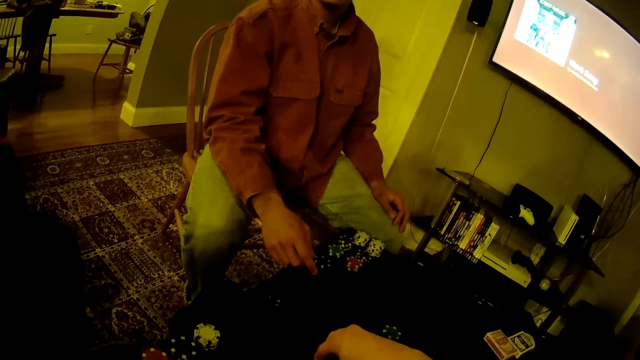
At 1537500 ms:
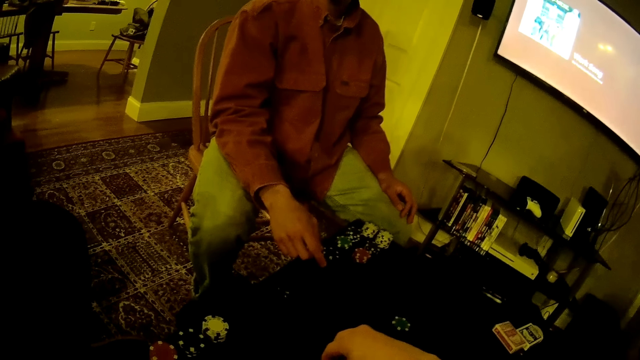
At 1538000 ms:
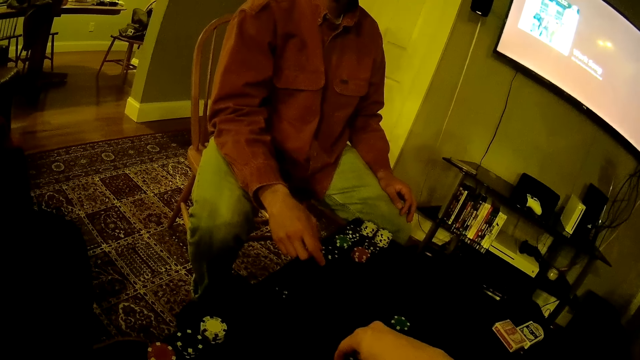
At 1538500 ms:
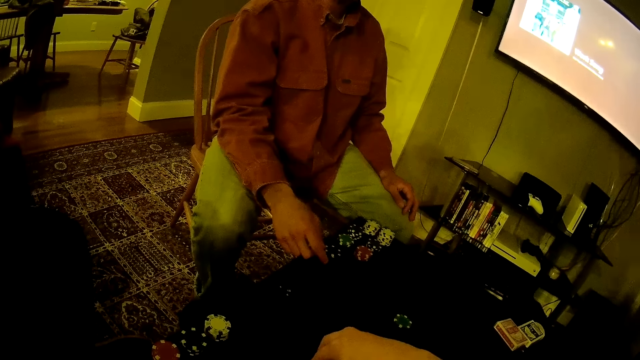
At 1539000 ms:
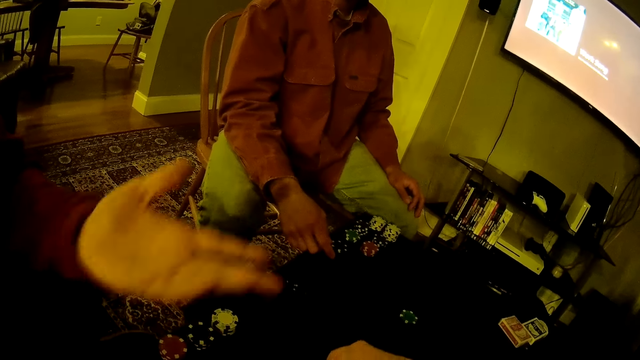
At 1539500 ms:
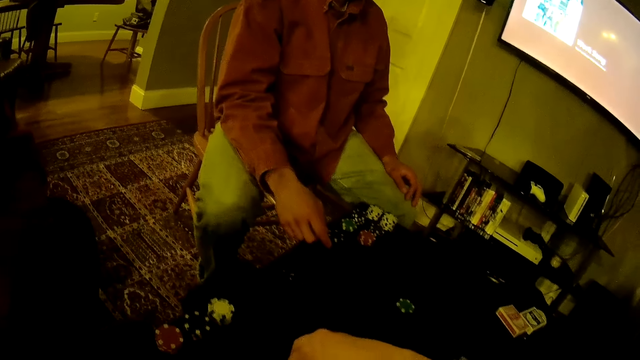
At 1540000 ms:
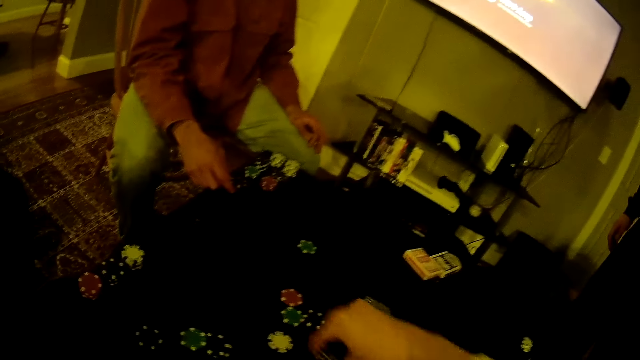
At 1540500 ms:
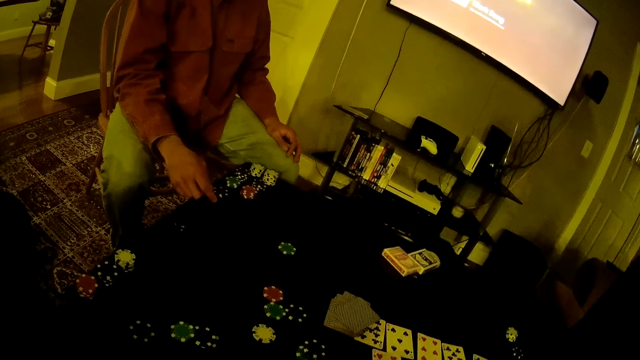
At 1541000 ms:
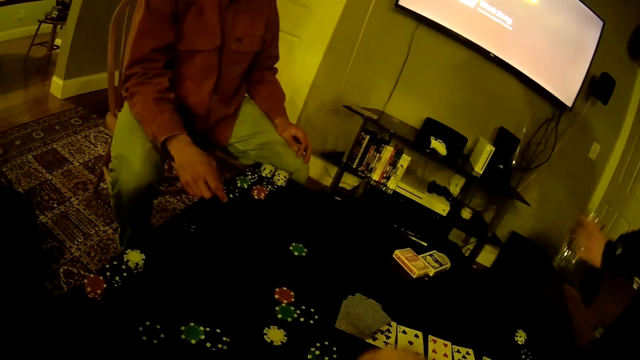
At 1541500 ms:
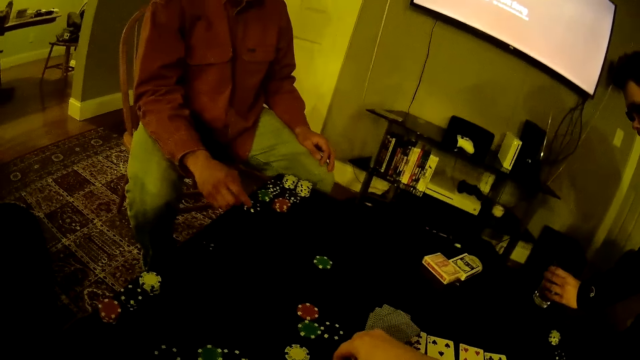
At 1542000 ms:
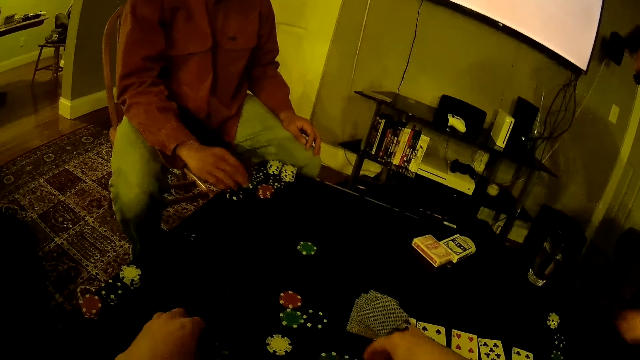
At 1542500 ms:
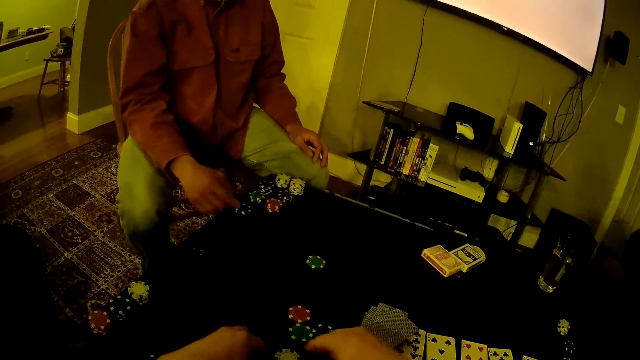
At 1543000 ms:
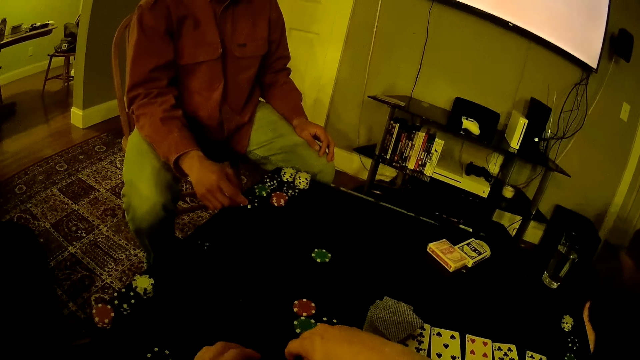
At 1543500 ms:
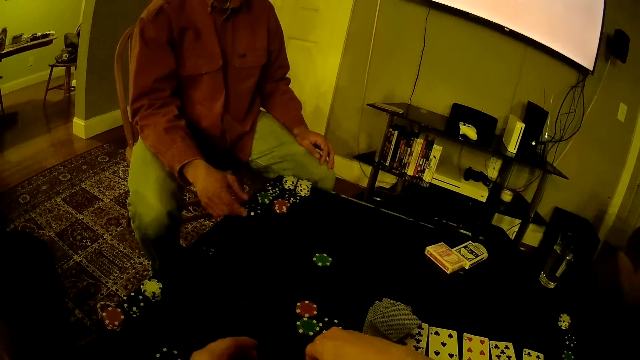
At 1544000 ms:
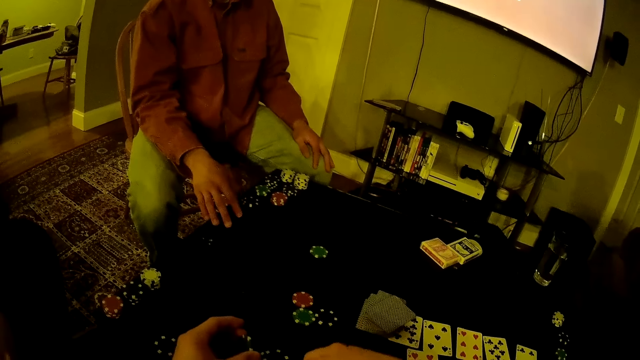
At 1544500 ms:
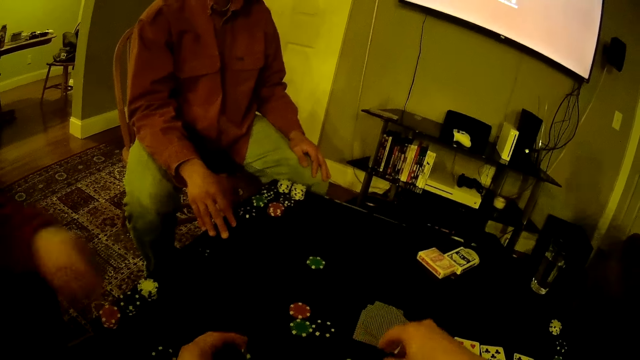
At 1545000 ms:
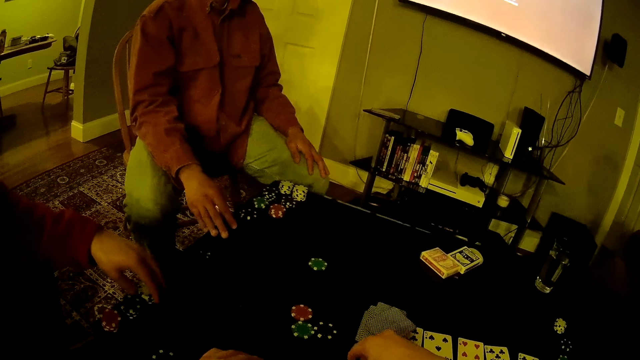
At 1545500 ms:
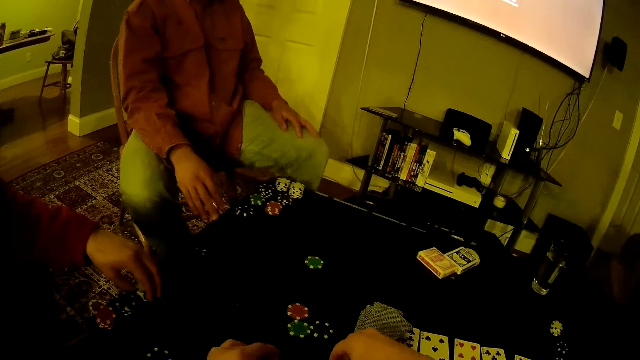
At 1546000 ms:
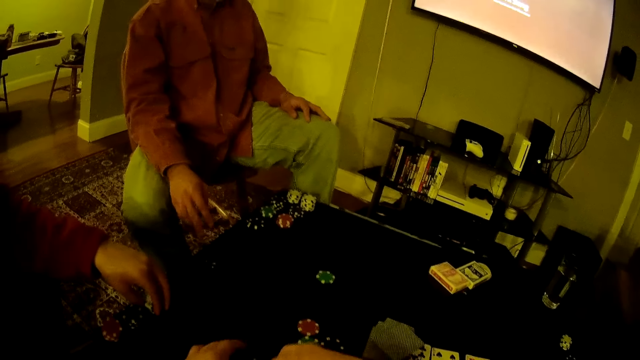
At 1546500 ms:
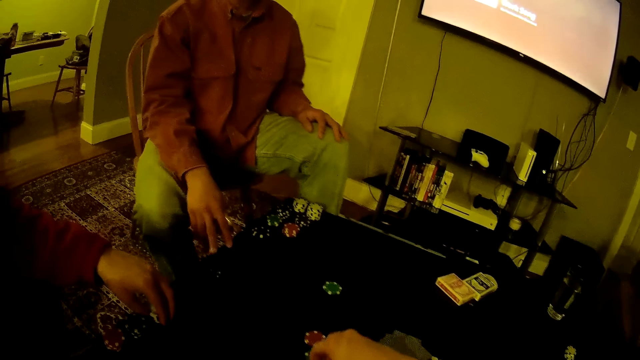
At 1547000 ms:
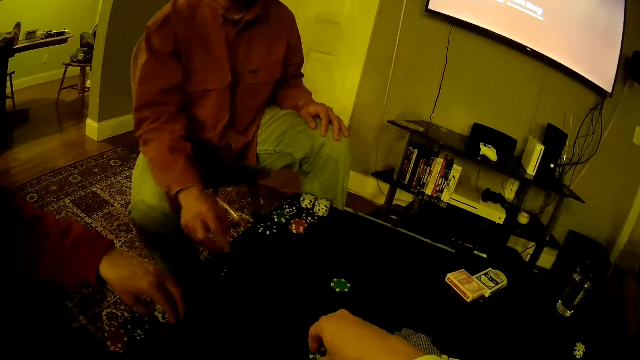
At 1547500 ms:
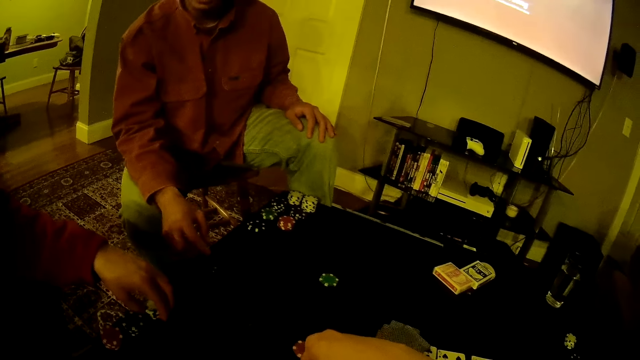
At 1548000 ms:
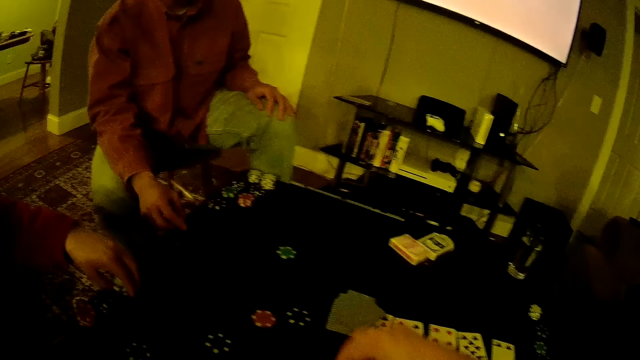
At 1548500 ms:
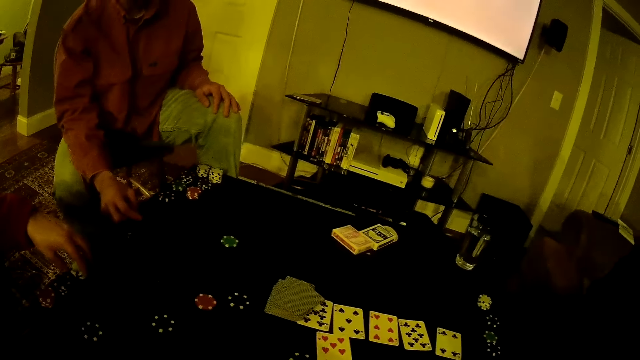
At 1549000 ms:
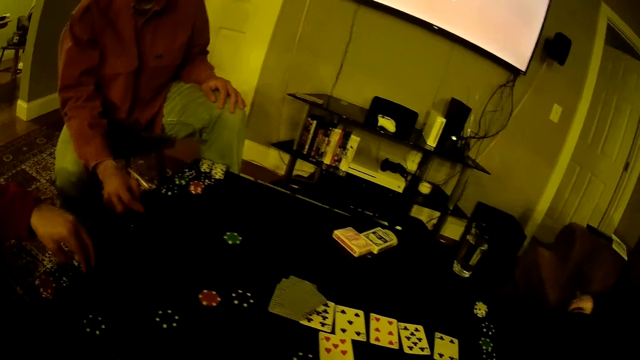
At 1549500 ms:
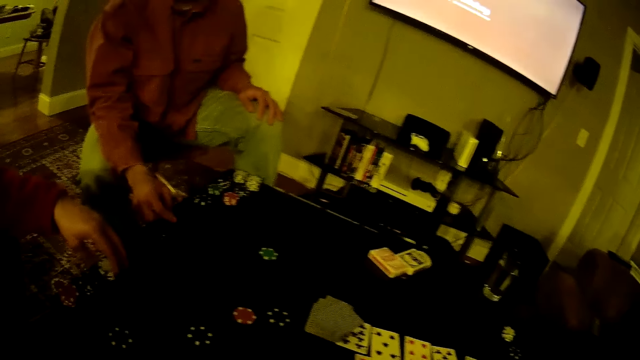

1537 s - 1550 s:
A man stretches the hand. Another man drops the glass of water on the table with his left hand. The camera wearer moves the poker chips on the table with his hands. The first man touches the poker chips on the table with his left hand. The camera wearer moves the chips on the table. He picks up poker chips from the table with his right hand.

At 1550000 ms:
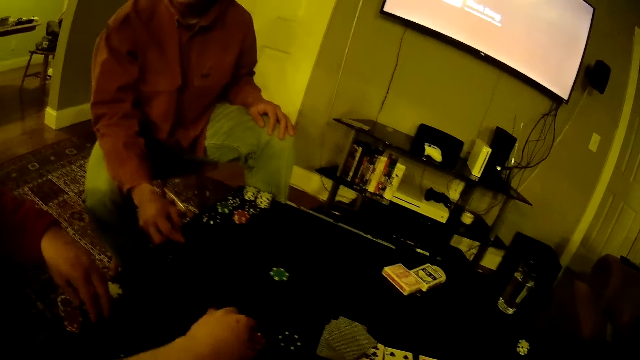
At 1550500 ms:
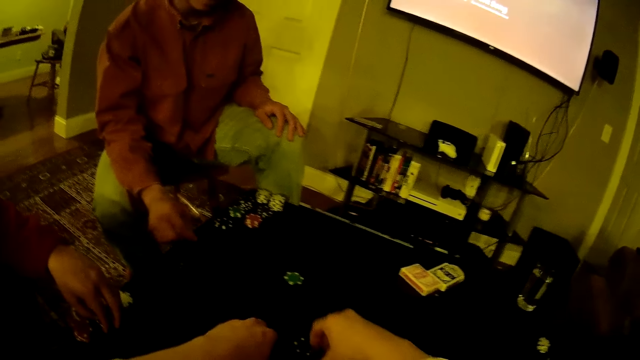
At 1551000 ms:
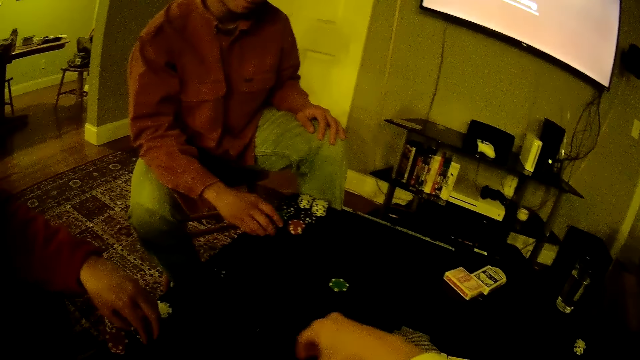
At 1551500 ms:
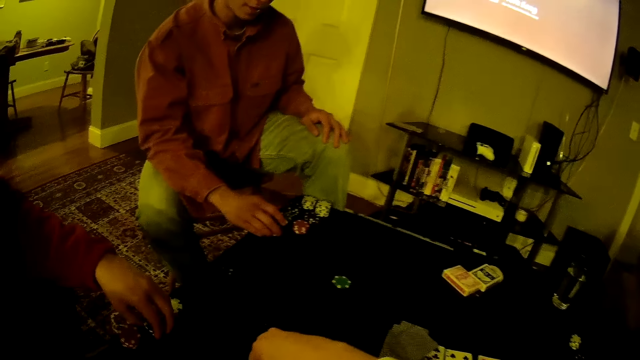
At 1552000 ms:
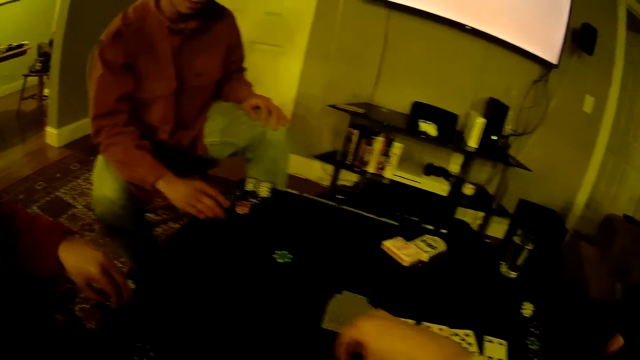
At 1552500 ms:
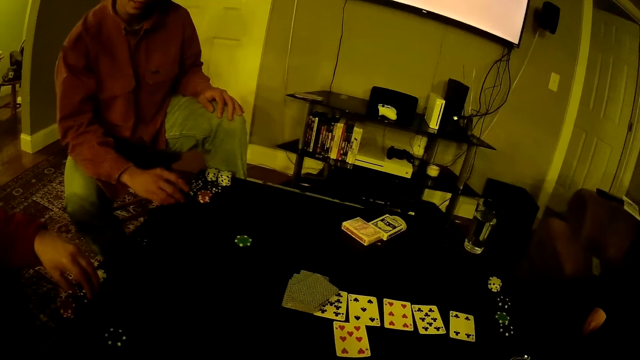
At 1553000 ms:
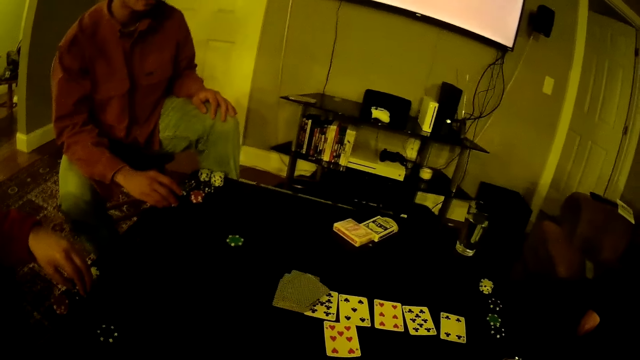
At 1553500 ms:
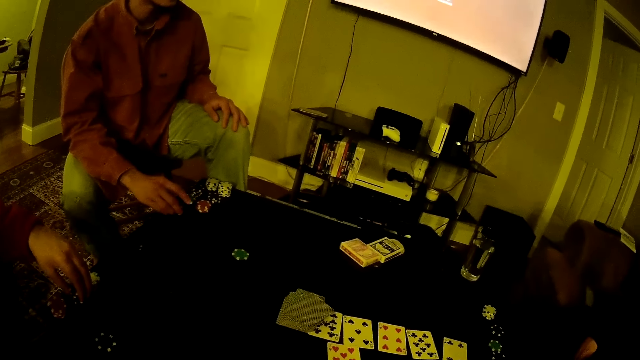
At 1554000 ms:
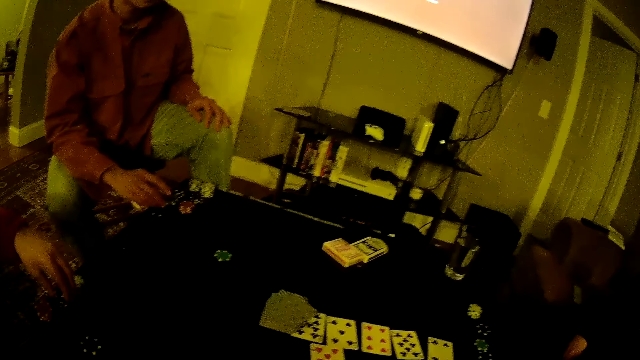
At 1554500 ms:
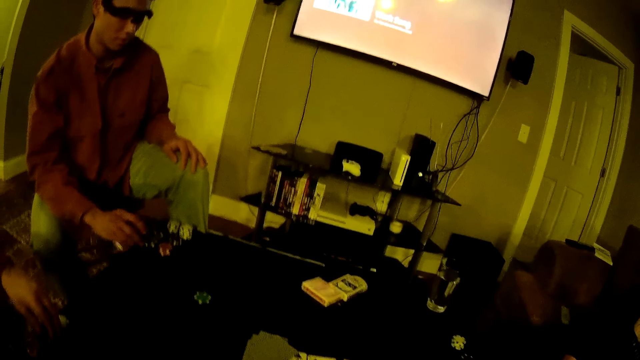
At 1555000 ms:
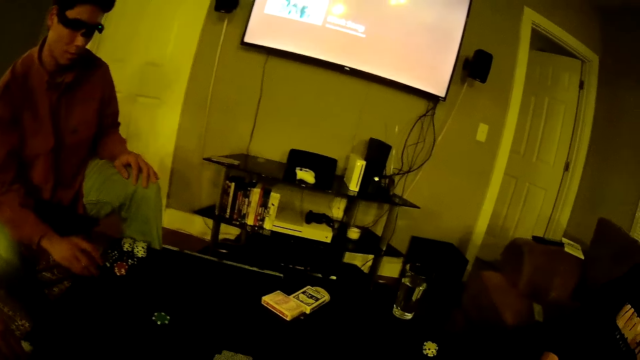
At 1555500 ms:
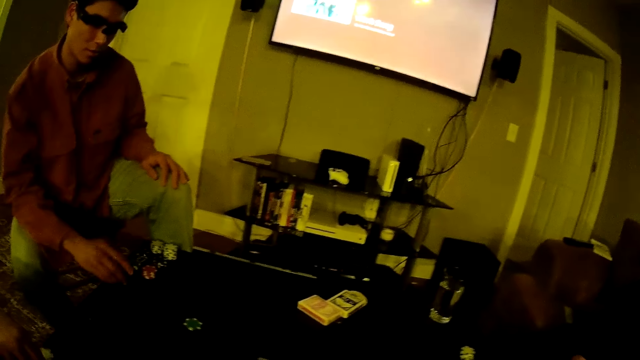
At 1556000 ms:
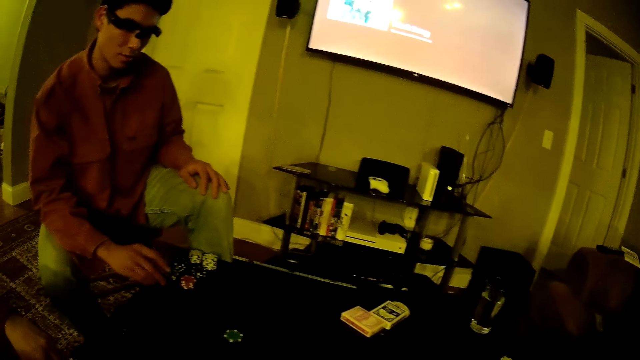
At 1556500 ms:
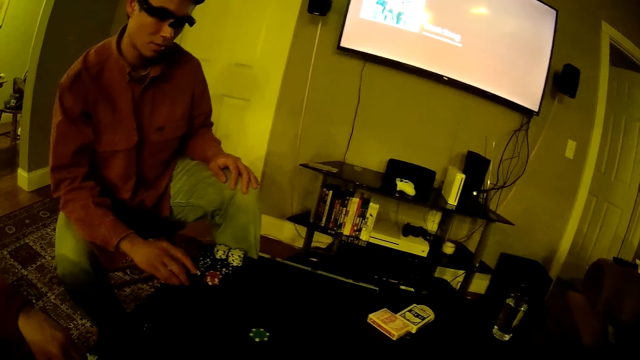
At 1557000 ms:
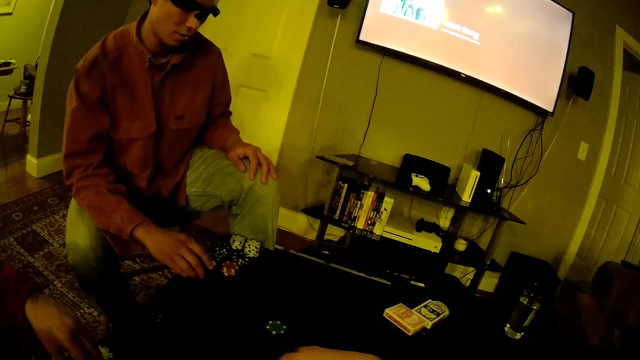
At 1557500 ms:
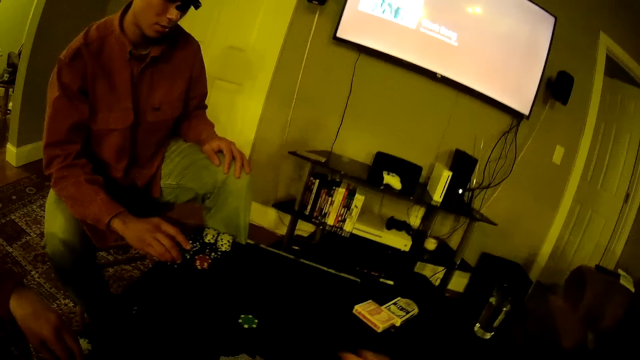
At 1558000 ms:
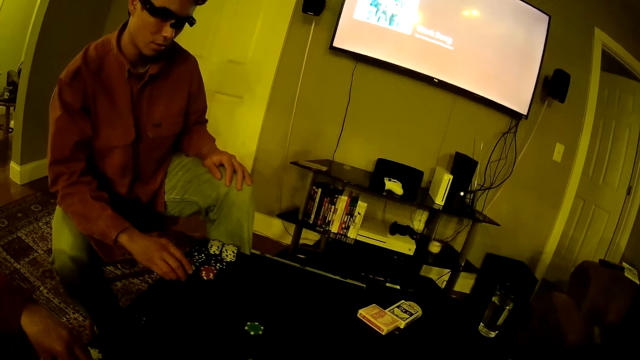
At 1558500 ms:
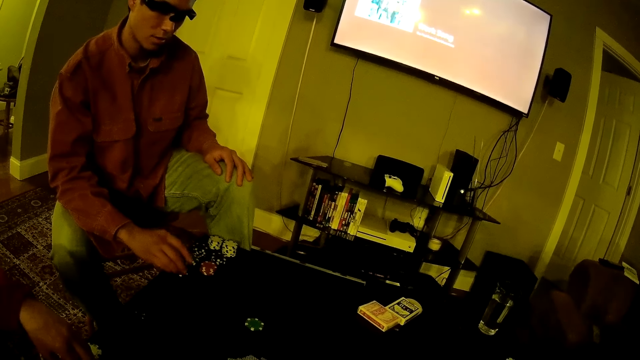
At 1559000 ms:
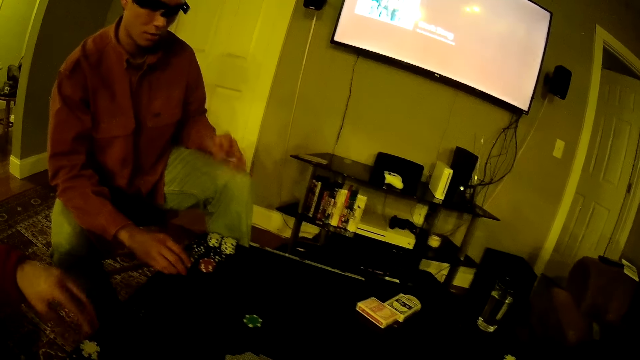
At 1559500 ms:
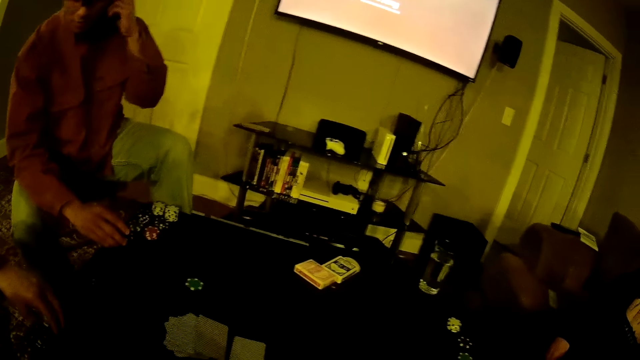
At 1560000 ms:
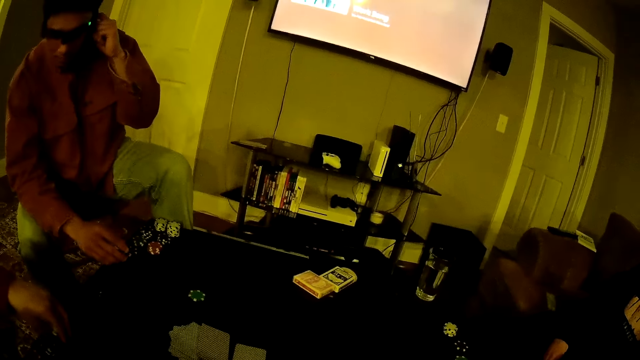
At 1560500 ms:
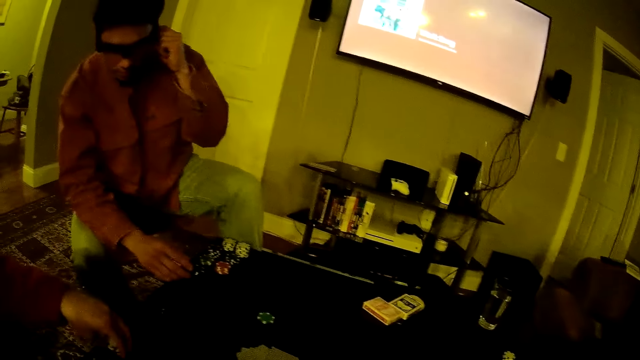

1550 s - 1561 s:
The camera wearer picks up poker chips from the table with both hands. A man hits the table with the poker chip in his right hand. The camera wearer moves the poker cards on the table with his right hand. Another man touches the poker chips on the table with his left hand.
